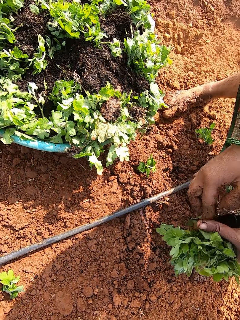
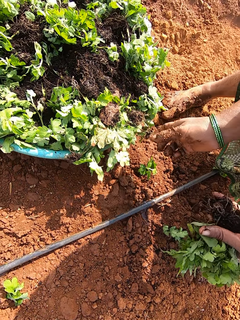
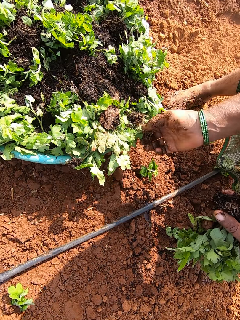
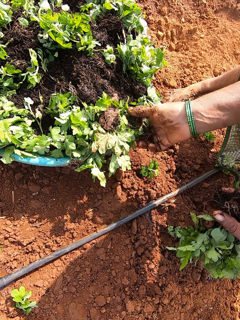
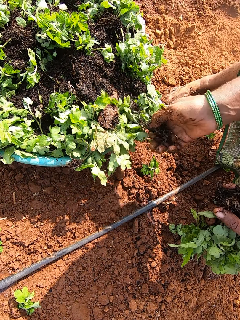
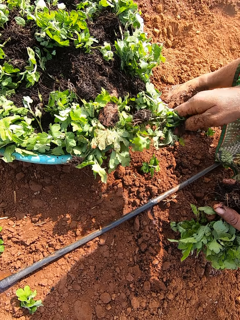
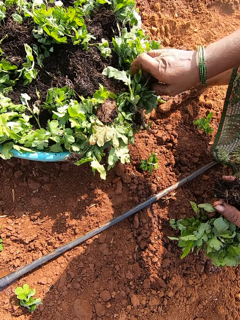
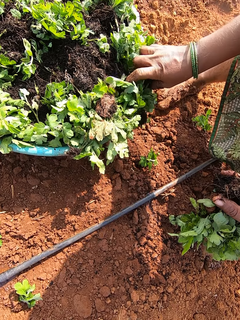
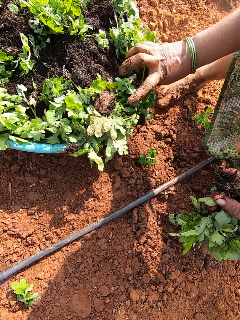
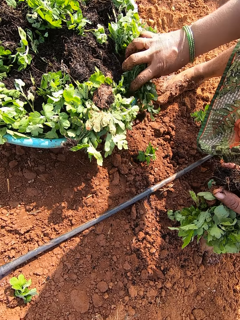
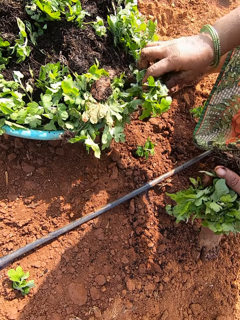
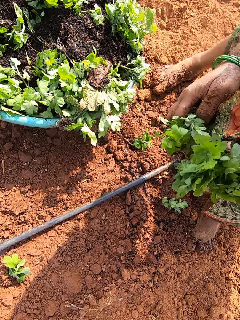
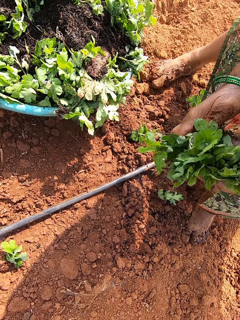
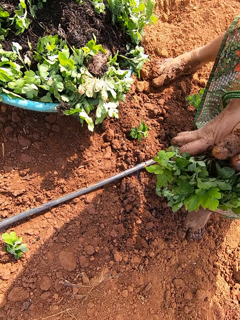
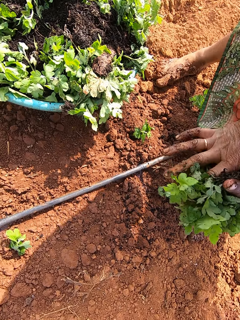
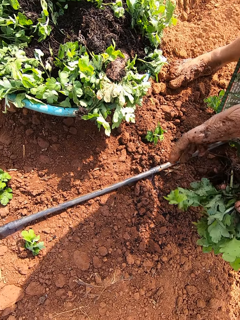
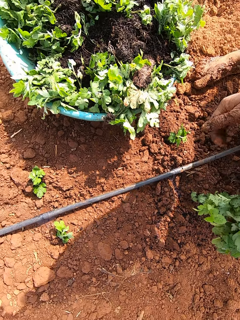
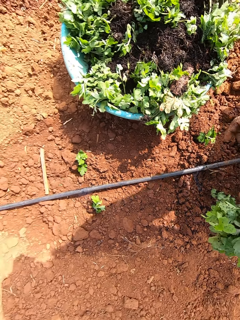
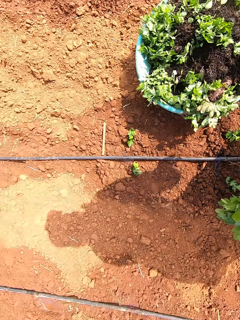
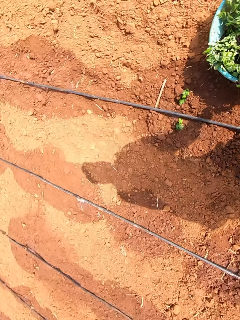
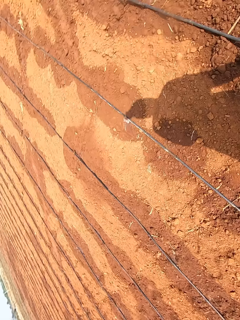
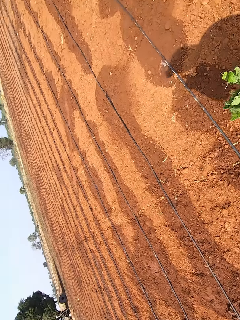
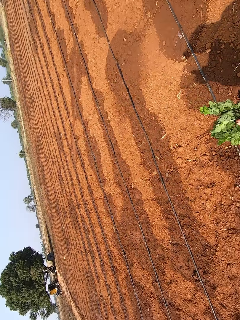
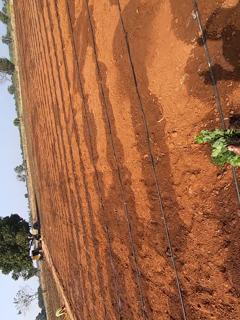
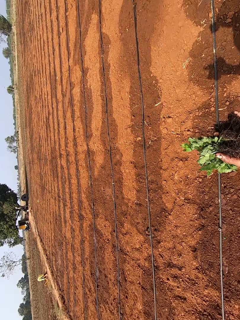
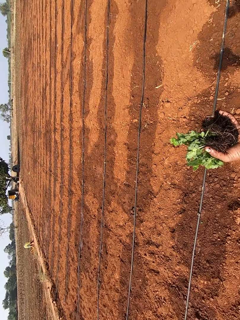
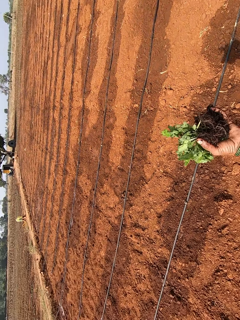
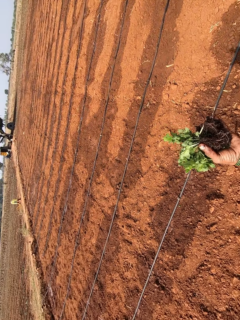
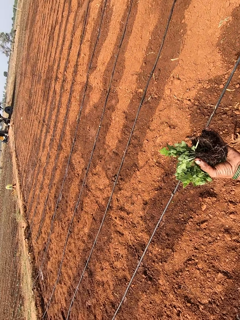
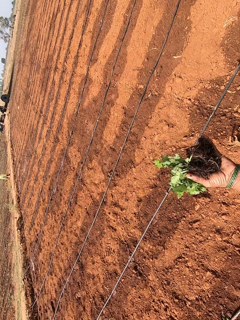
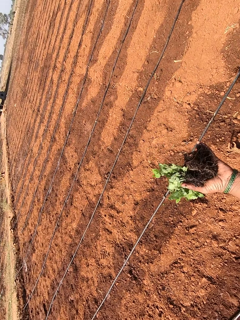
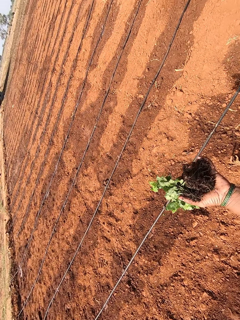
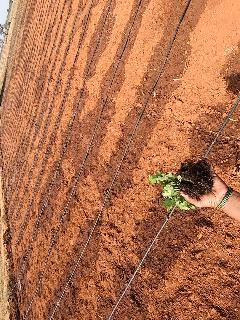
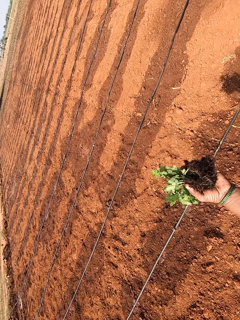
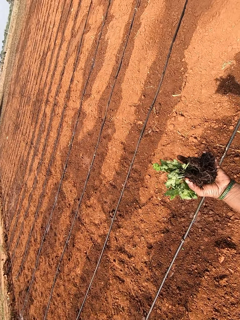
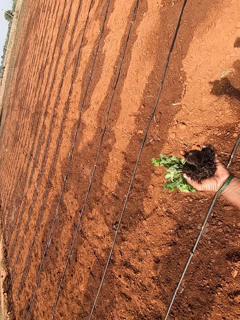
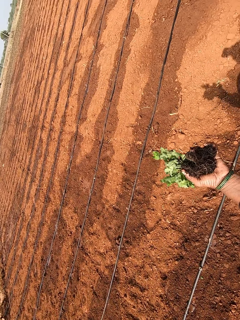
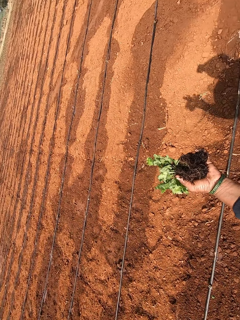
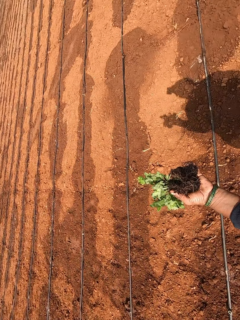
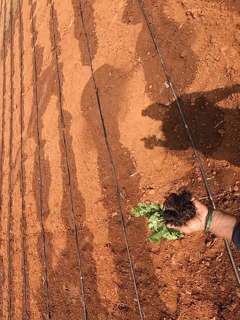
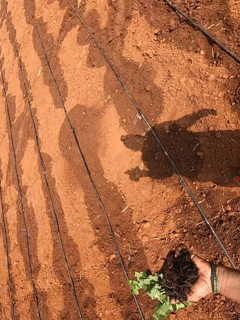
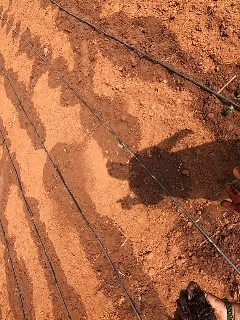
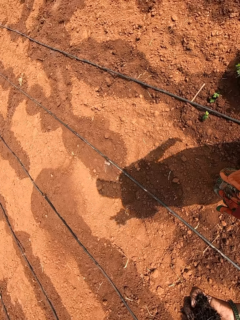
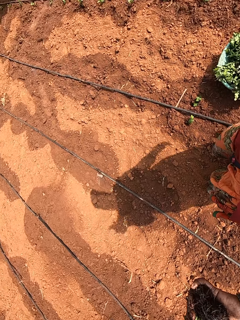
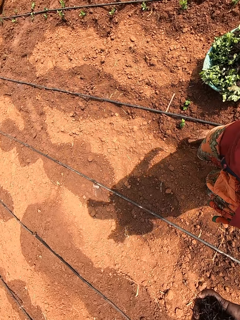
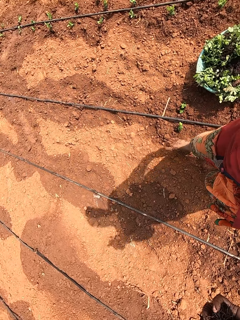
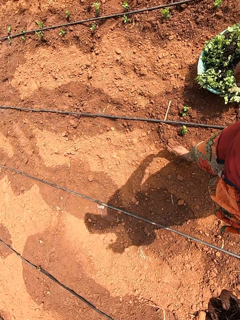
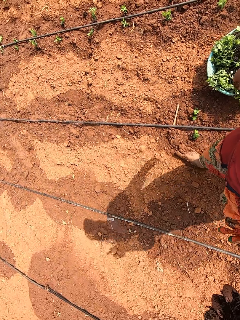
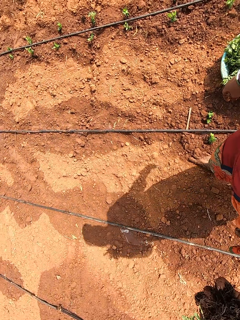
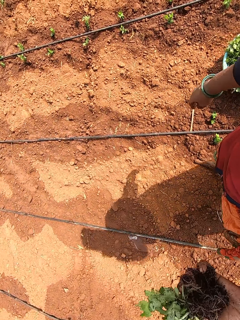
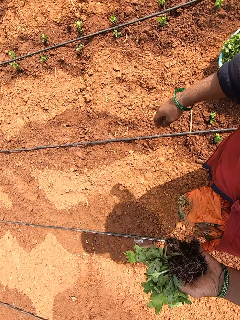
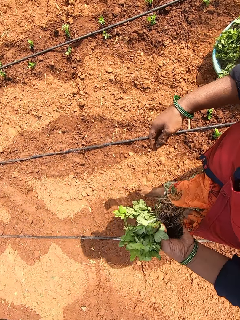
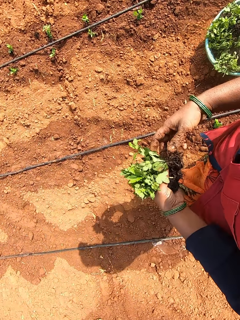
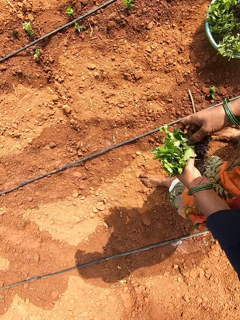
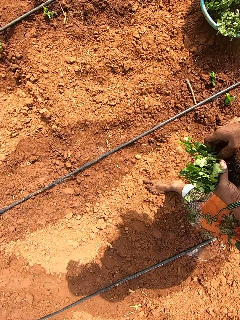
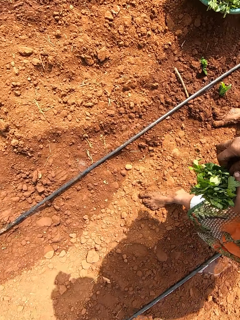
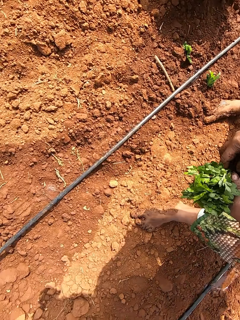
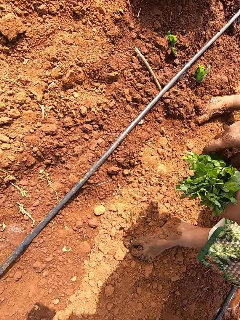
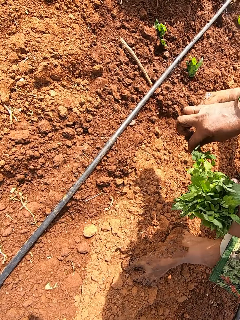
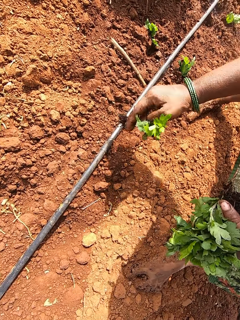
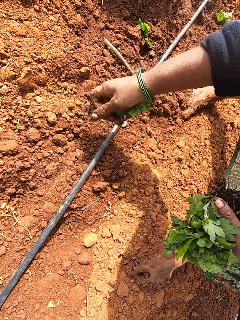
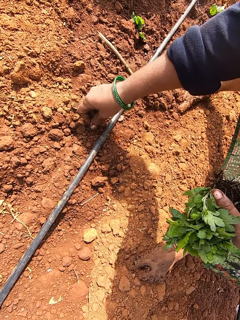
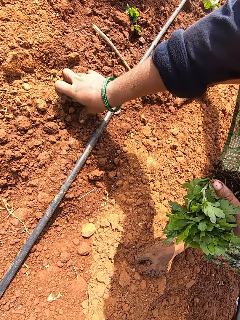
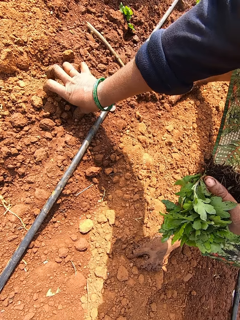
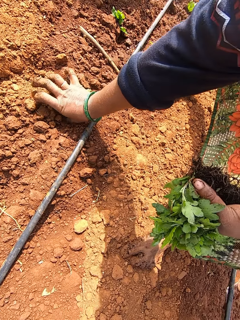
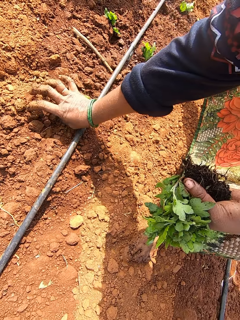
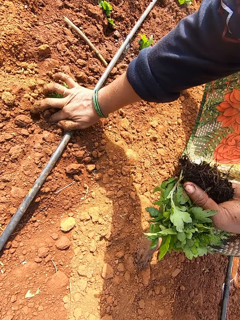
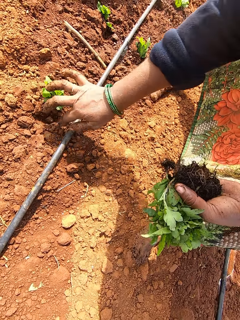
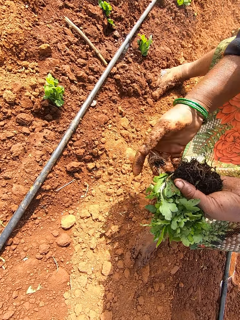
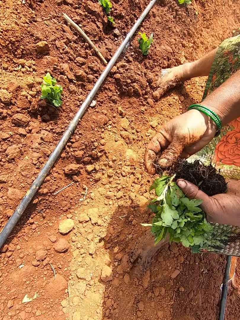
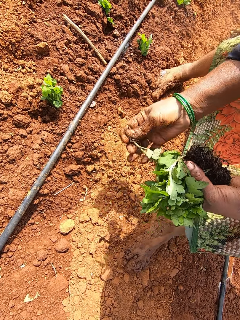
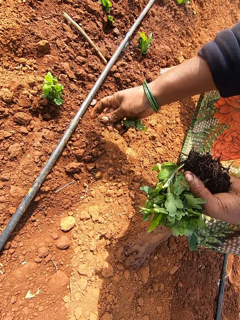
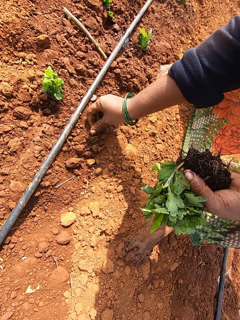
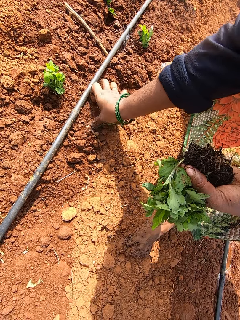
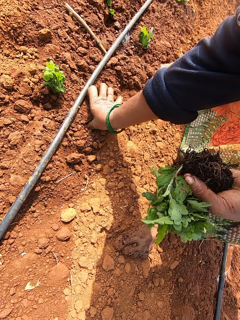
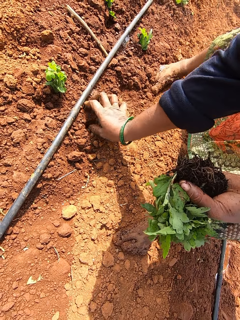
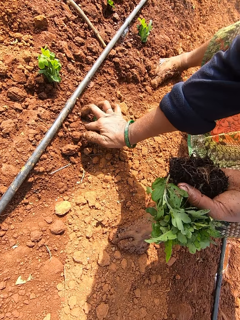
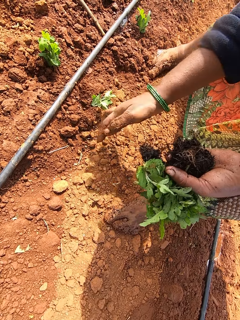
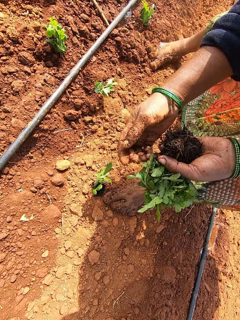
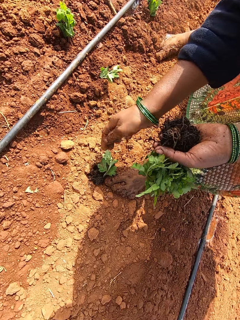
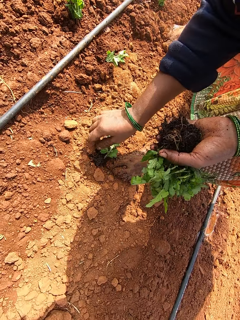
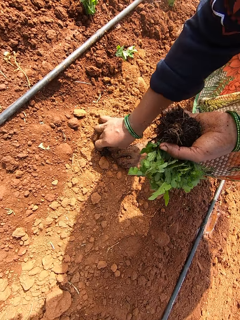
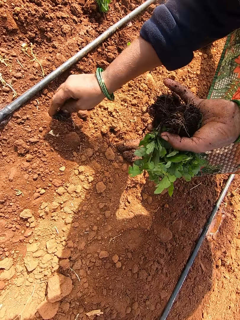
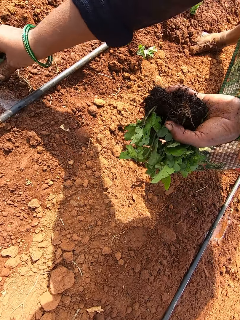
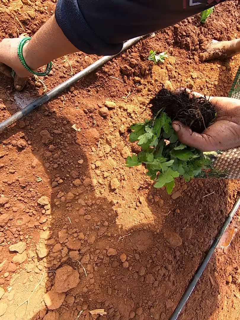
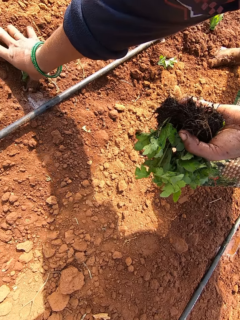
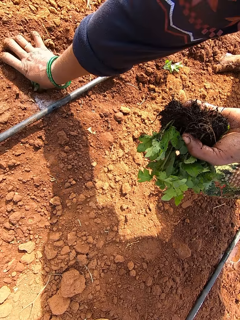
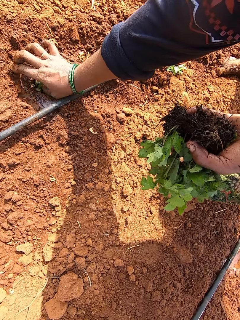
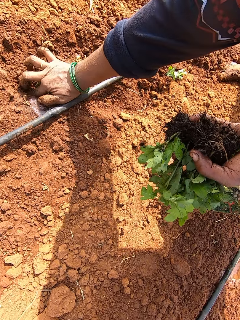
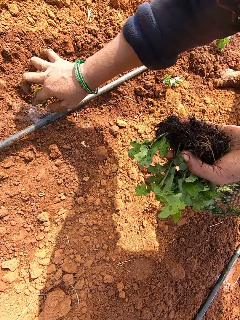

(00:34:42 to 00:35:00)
The camera wearer passes the seedling from her right hand to her left hand. She picks some seedlings from the bowl with her right hand. She passes the seedlings from her right hand to her left hand. She looks around. She dialogues with a person. She picks a seedling from her left hand with her right hand. She plants the seedling in the ground with her right hand. She picks a seedling from her left hand with her right hand. She plants the seedling in the ground with her right hand. She picks a seedling from the ground with her right hand. She plants the seedling in the ground with her right hand.

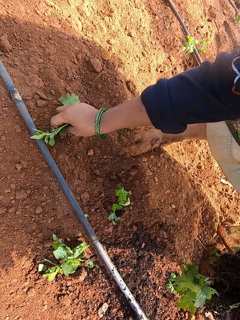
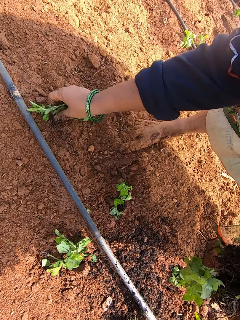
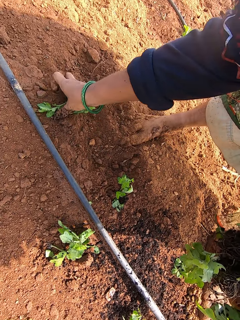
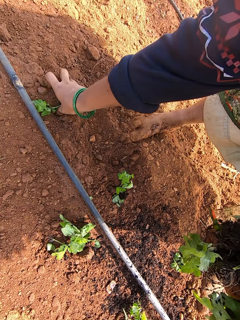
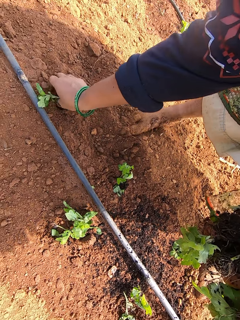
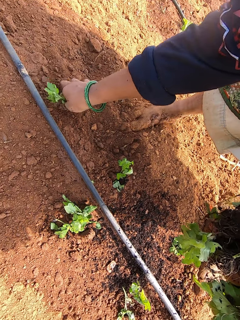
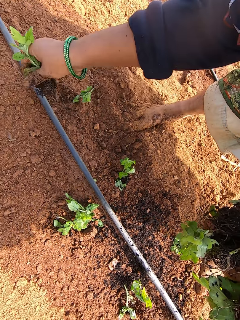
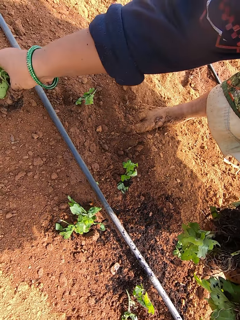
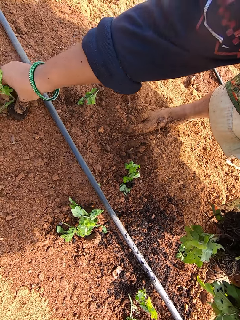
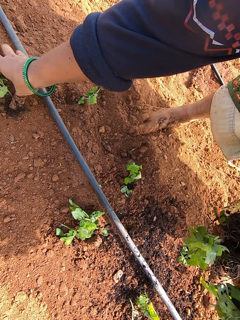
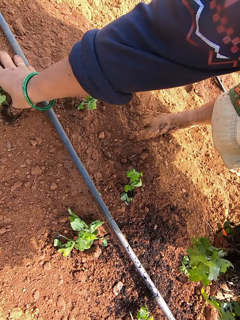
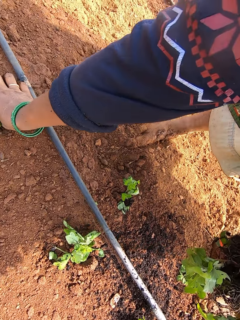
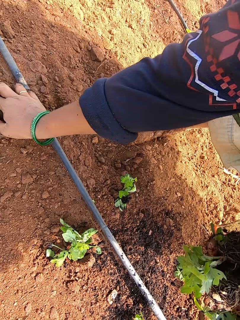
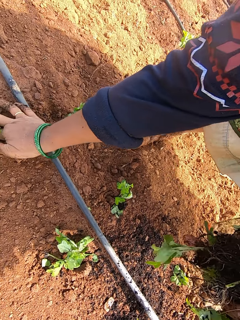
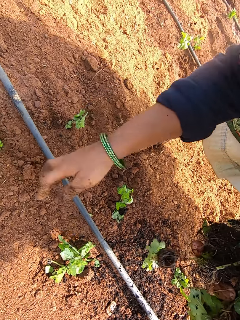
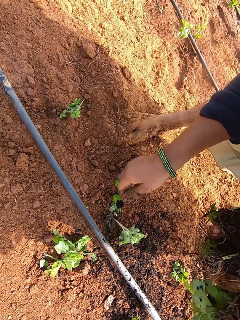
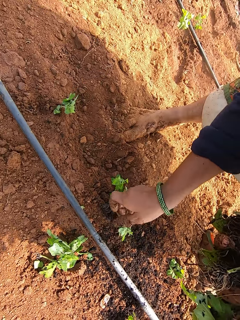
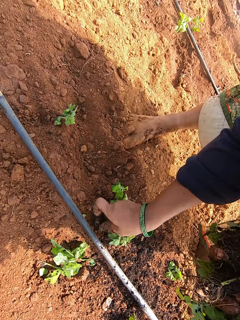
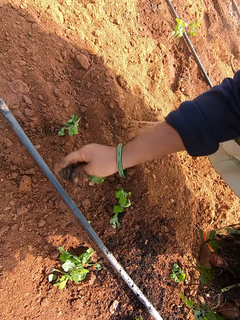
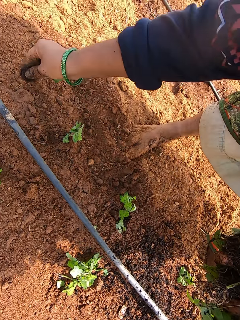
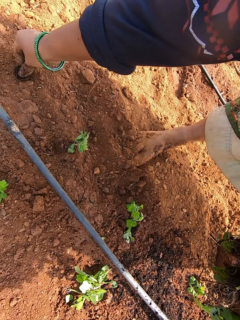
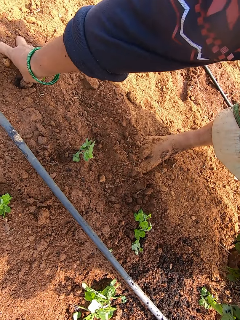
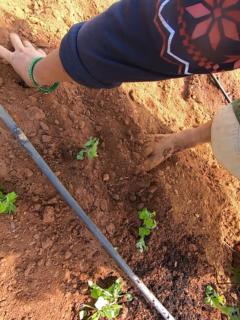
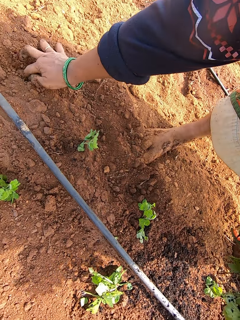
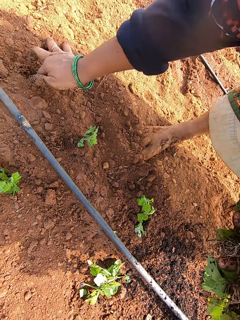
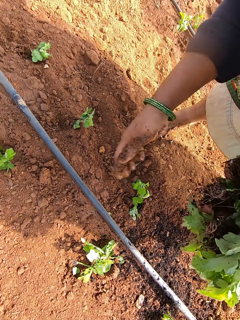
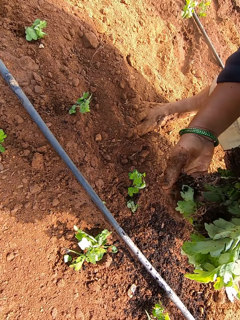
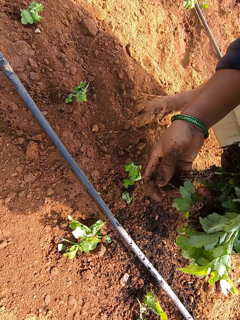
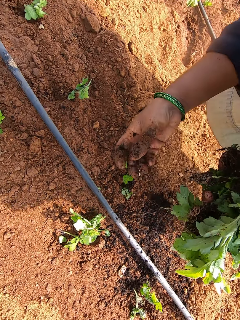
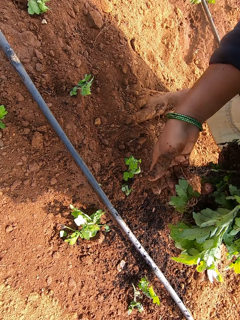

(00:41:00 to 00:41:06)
The camera wearer plants a vegetable on the ground with her right hand. She picks the vegetable from the ground with her right hand. She plants the vegetable on the ground with her right hand. She removes the vegetable from her left hand with her right hand.
